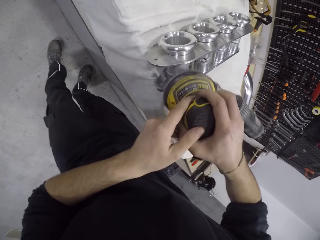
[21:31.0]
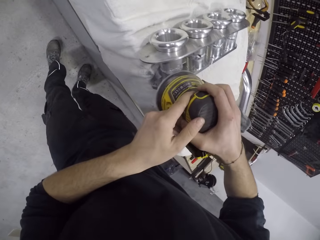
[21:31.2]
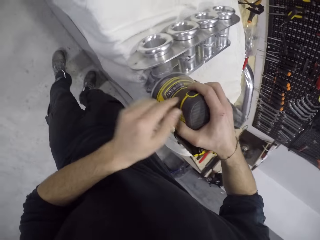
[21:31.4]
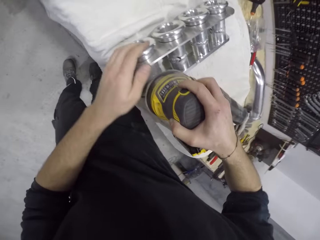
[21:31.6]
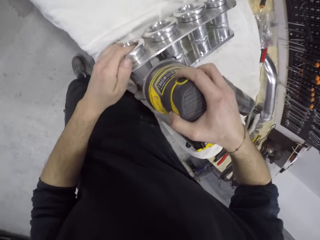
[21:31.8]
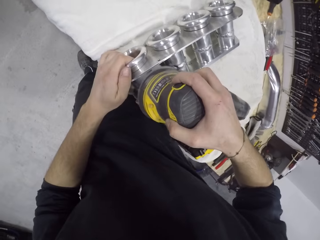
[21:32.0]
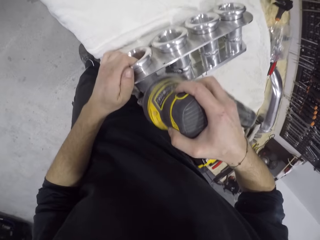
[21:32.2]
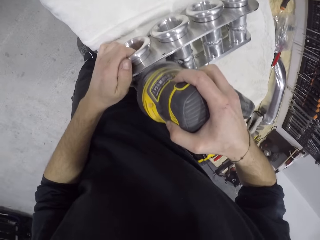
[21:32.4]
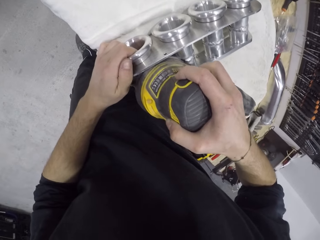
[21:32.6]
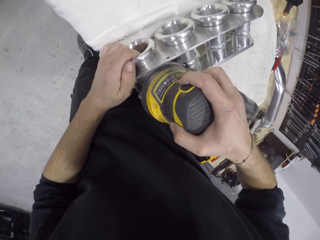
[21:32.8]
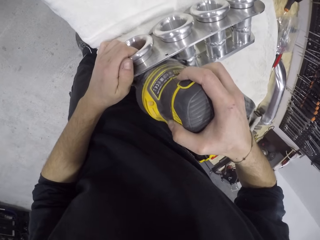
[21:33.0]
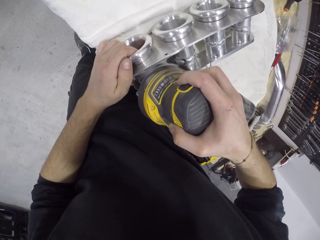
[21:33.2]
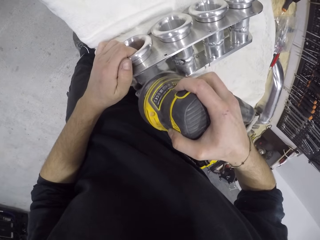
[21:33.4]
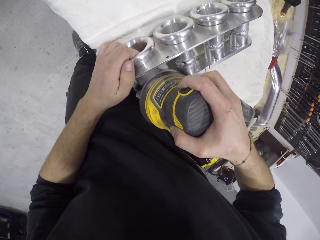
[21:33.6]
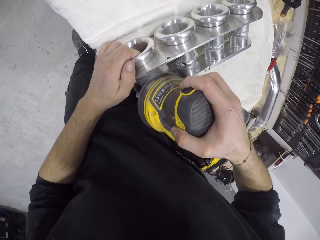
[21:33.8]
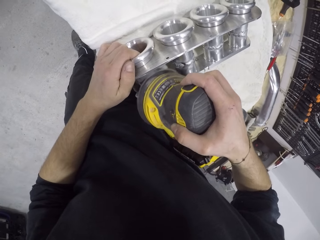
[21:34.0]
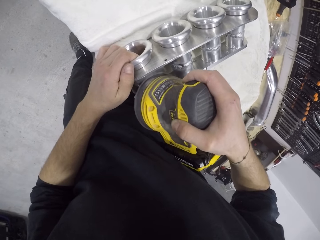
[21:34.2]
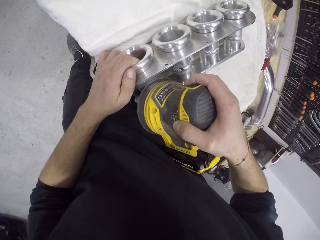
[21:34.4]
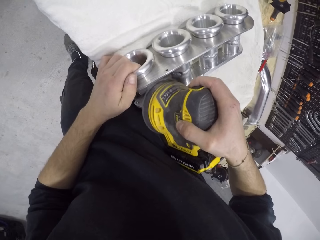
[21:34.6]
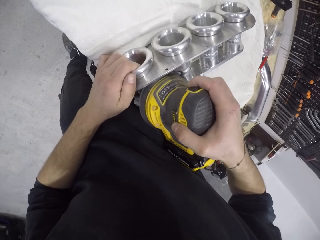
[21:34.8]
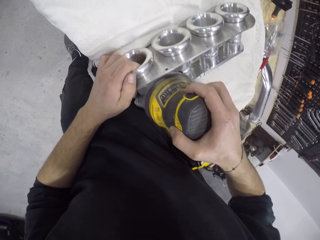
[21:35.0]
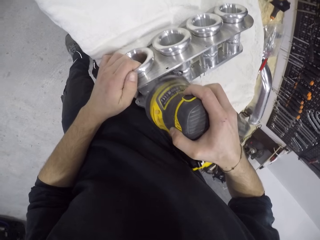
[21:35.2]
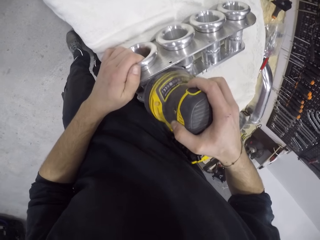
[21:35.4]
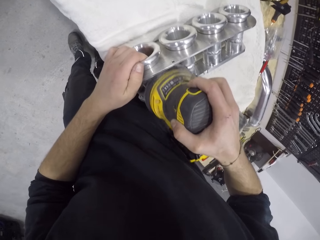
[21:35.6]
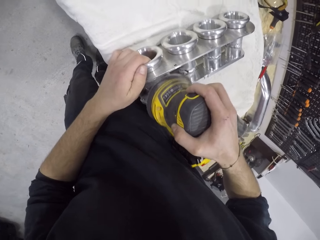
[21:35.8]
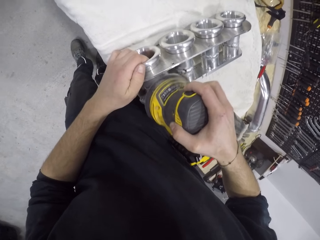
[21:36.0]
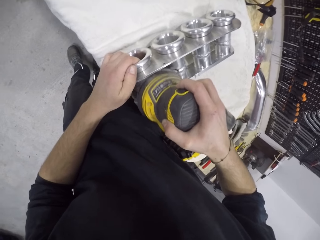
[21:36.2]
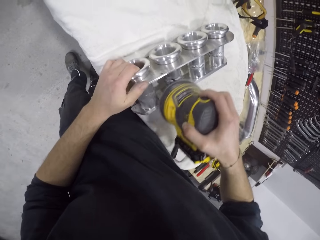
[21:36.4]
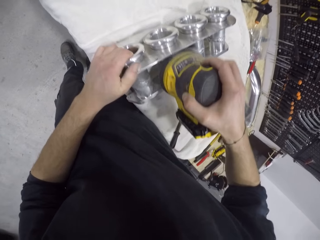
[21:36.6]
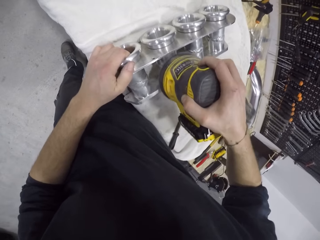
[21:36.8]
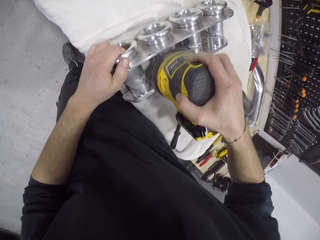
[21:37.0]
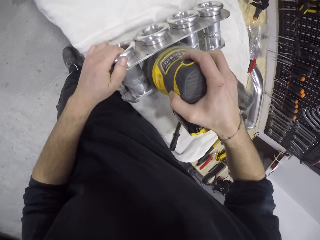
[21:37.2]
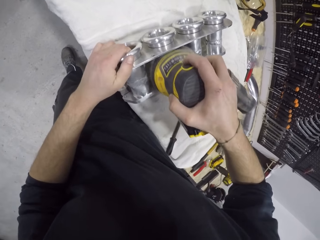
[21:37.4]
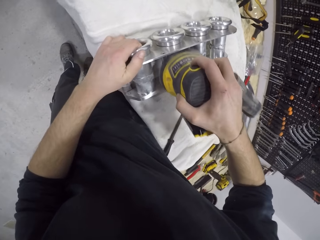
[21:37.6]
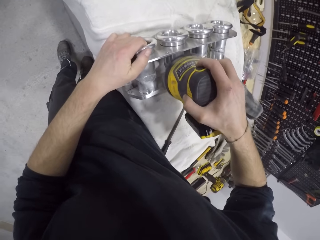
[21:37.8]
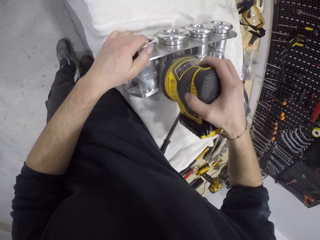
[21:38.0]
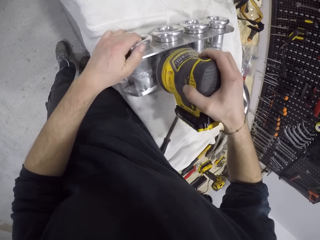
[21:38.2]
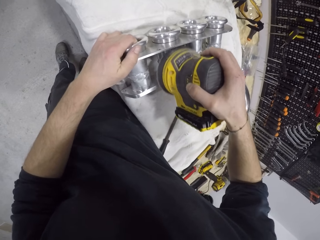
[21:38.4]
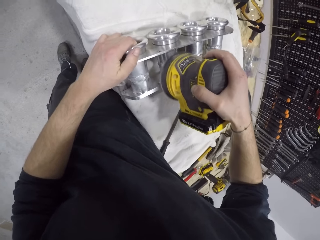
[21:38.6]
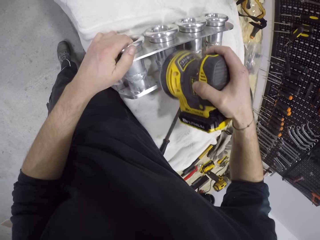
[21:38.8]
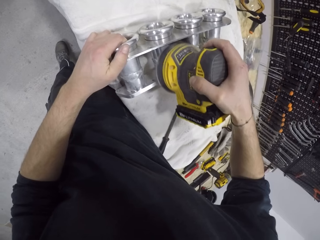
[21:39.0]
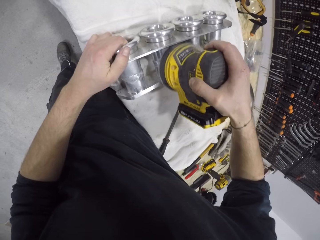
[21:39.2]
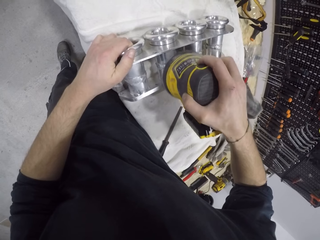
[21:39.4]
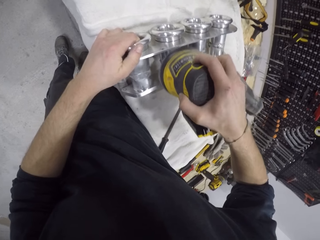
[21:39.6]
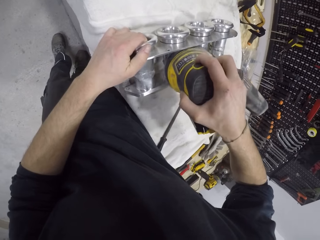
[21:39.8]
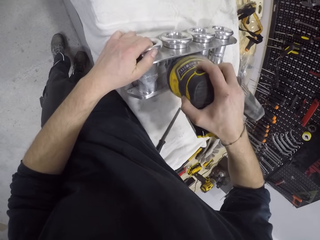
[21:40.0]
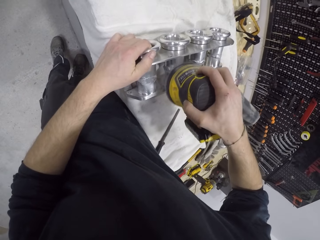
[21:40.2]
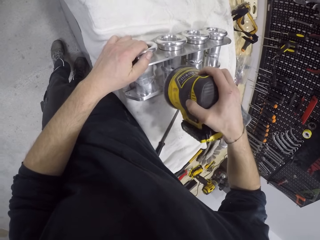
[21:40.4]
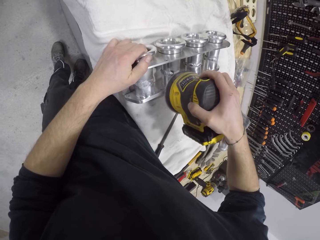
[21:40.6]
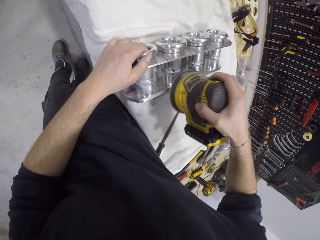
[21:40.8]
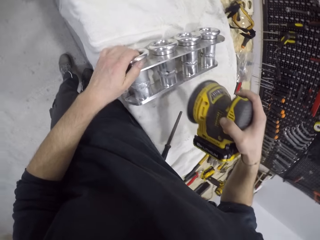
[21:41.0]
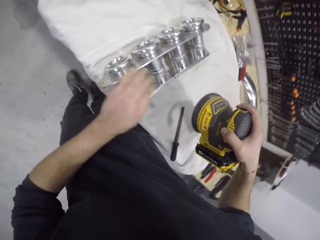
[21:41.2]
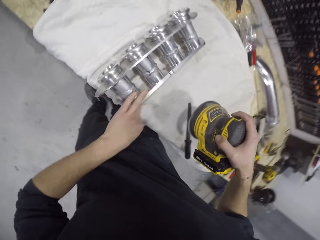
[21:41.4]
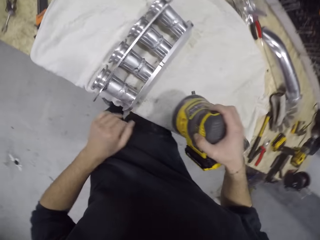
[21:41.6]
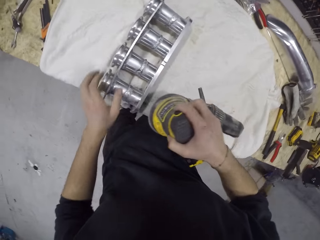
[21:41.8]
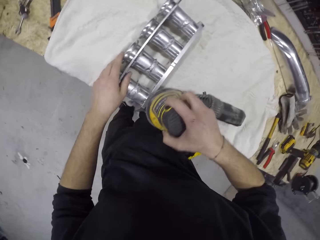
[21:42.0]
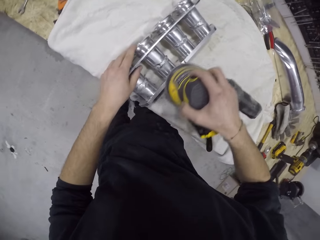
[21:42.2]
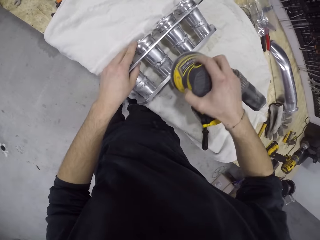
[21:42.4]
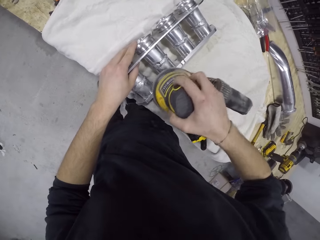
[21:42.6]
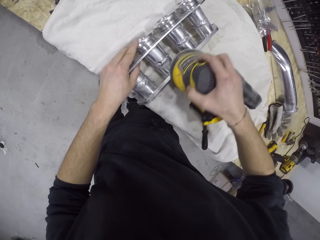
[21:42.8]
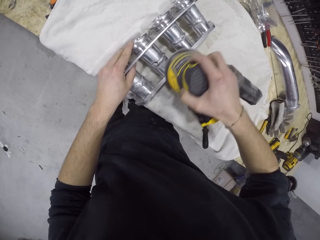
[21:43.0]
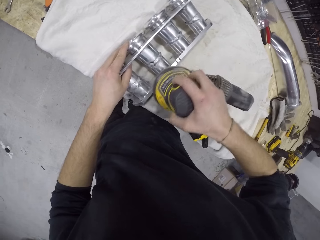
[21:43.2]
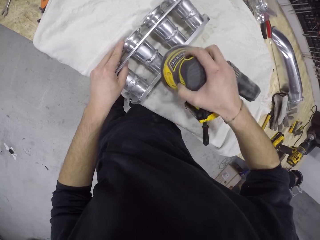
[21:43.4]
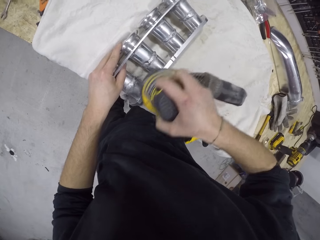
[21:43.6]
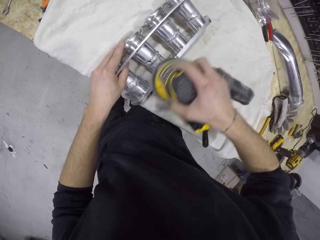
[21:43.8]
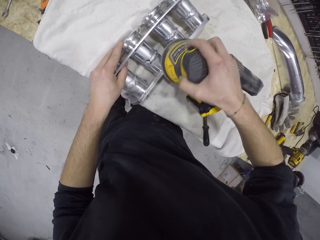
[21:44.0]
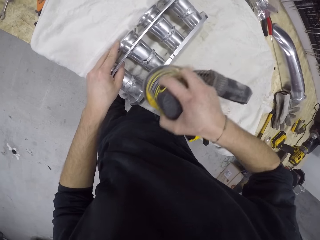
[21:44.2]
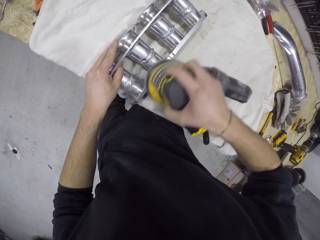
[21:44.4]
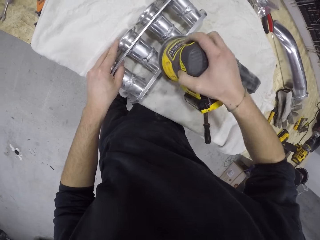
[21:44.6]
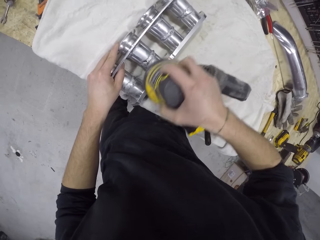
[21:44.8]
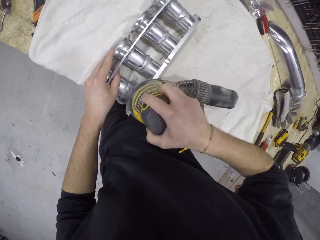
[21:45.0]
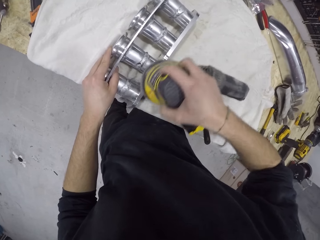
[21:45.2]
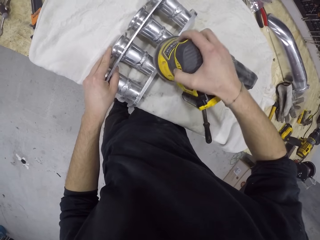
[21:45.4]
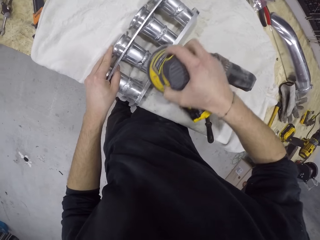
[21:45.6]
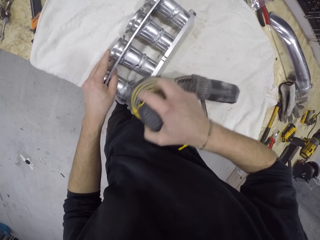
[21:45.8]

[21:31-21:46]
The camera wearer polishes the manifold with the polisher in both hands. He holds the manifold on the table with his left hand. He grinds the manifold with a grinder machine repeatedly. He wipes the manifold on the table with his left hand. He polishes the manifold with the polisher in his right hand. He grinds the manifold with the grinder machine.

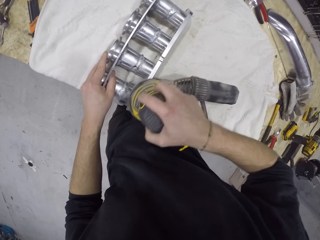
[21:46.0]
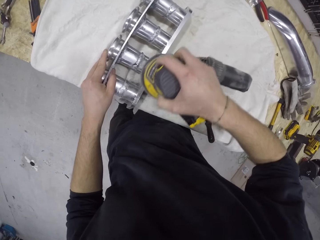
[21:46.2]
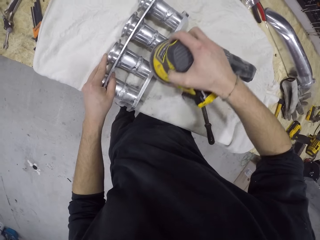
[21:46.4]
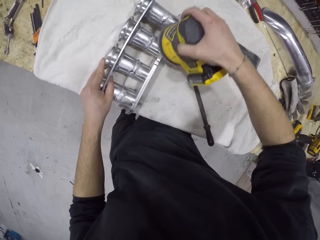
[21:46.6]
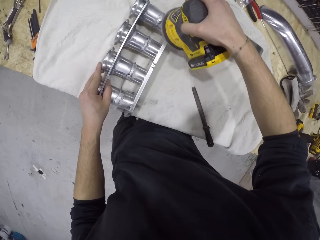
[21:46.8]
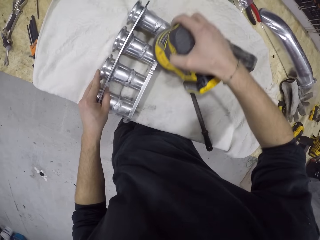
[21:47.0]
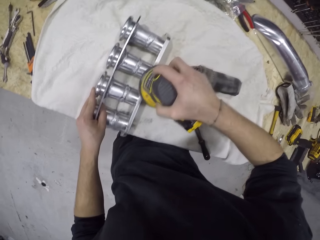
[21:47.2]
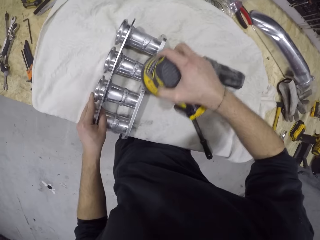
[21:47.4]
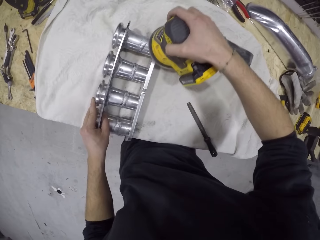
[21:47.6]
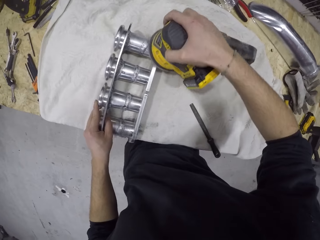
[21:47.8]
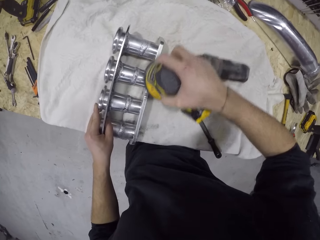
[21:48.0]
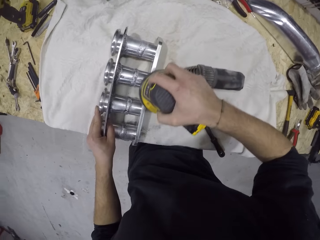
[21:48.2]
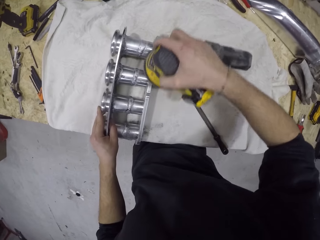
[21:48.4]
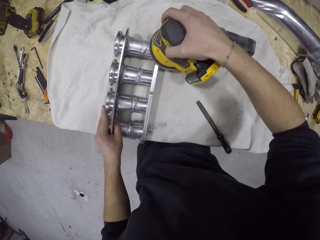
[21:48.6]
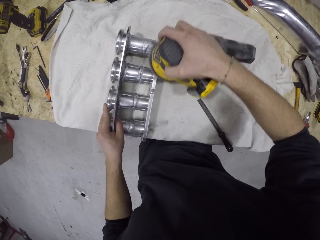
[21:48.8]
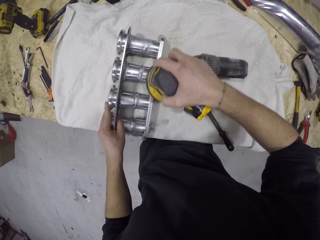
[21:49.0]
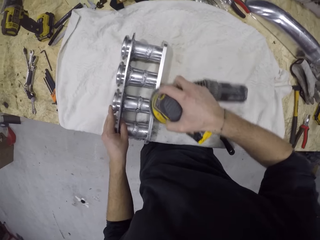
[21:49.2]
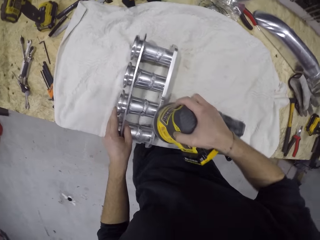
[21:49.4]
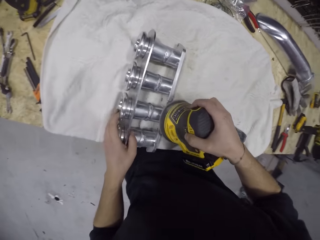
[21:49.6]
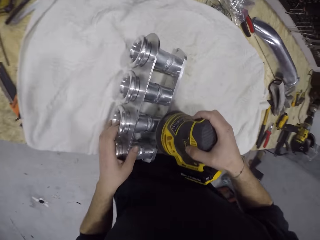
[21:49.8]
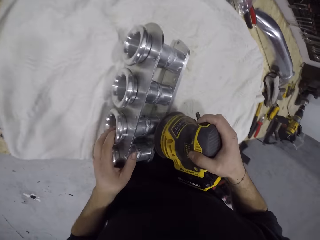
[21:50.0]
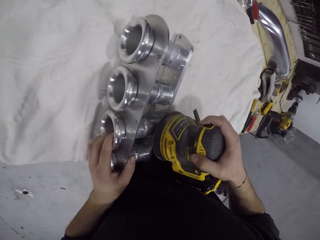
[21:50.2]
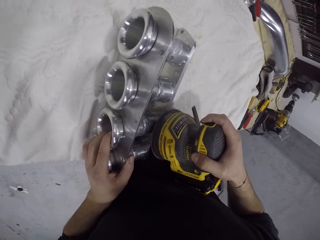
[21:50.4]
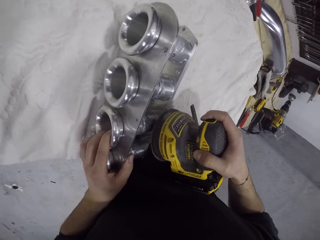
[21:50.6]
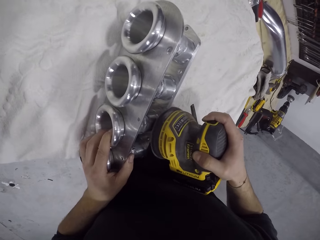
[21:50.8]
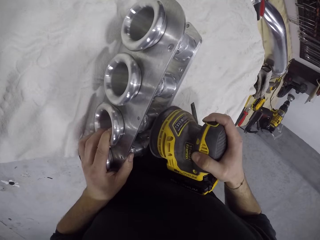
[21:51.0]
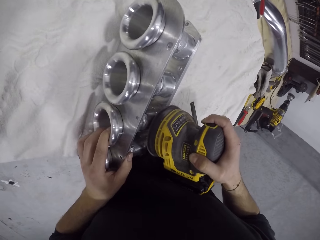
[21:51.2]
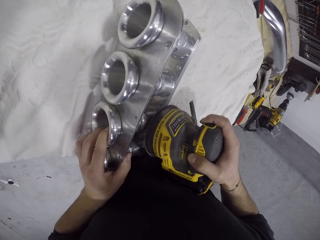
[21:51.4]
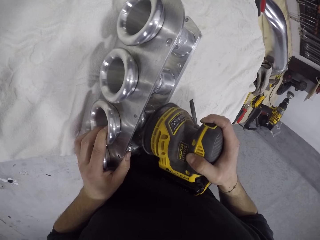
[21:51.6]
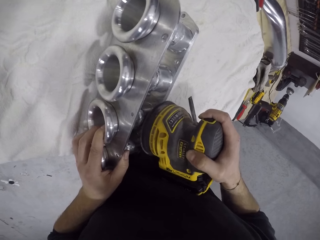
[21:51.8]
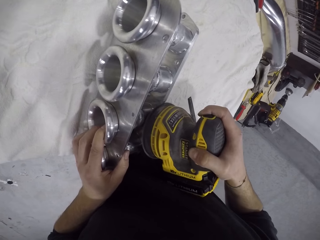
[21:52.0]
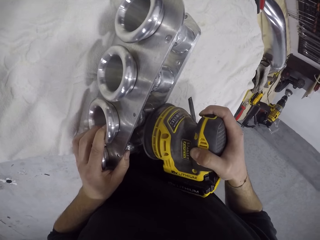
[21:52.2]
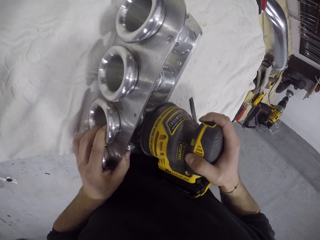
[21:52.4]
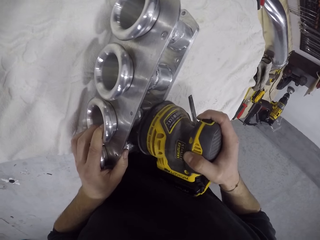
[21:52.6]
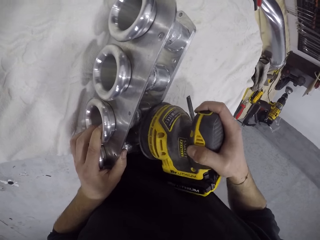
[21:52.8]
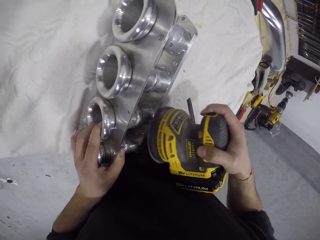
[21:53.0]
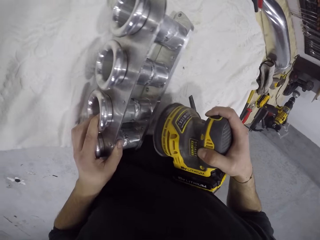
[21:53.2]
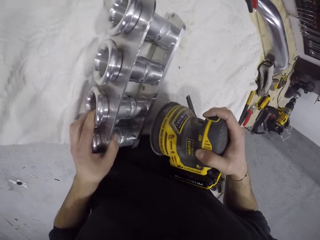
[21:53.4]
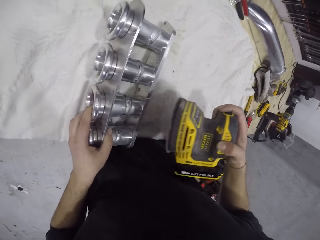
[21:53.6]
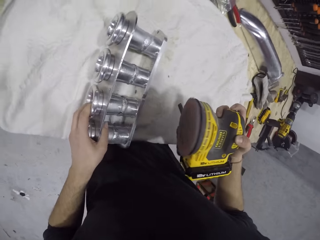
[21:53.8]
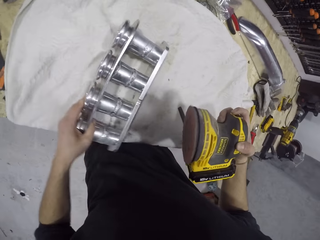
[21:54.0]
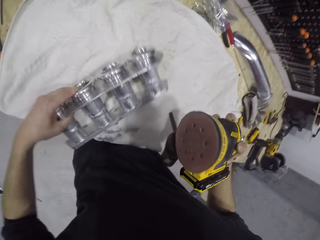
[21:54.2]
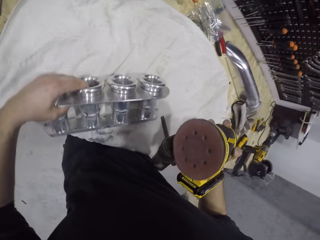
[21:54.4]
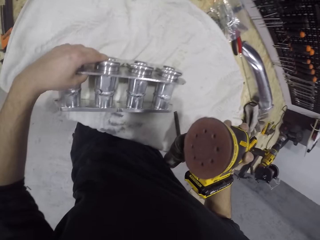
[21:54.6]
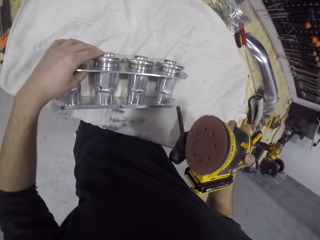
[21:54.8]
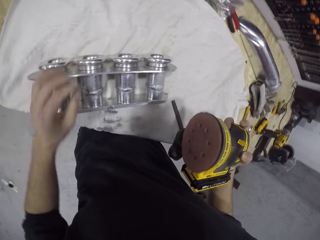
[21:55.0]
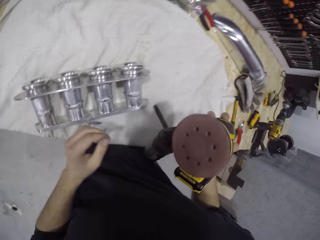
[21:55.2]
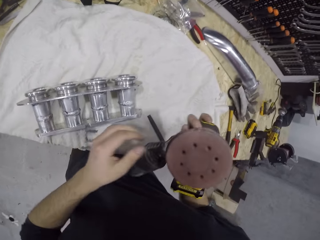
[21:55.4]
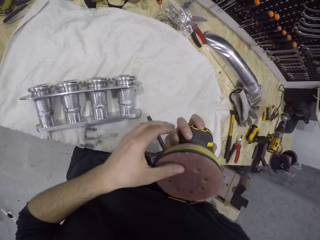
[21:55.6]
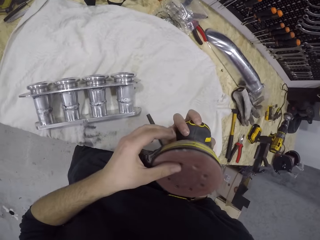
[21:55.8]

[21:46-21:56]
The camera wearer grinds the manifold with a grinder machine. He stares at the manifold. He grinds the manifold with the grinder machine. He moves the manifold on the table with his left hand. He turns the manifold.
